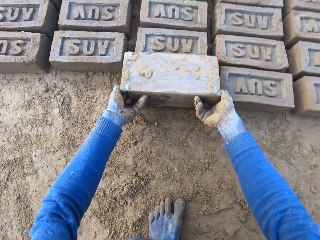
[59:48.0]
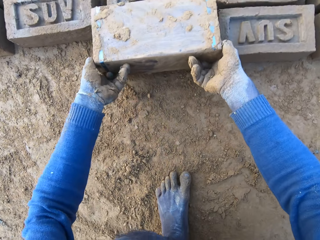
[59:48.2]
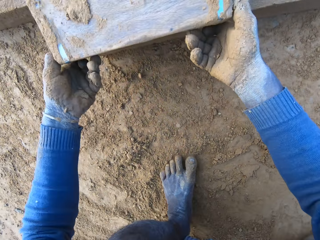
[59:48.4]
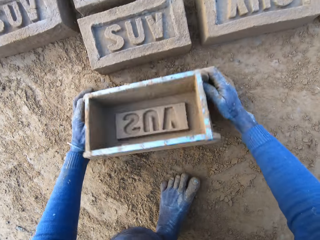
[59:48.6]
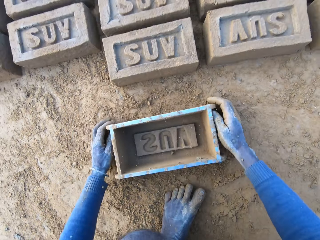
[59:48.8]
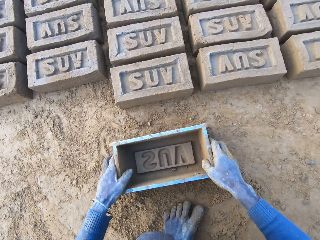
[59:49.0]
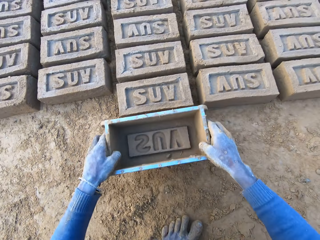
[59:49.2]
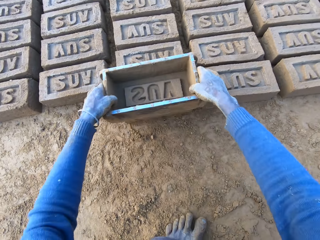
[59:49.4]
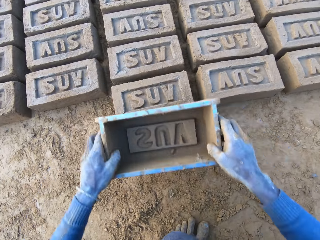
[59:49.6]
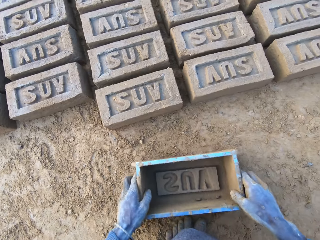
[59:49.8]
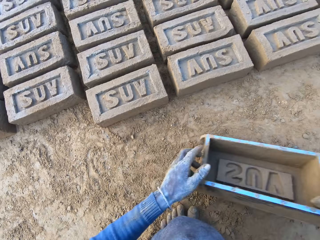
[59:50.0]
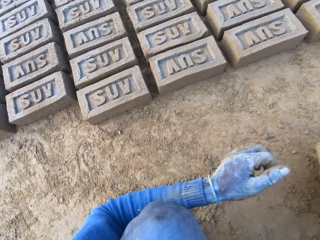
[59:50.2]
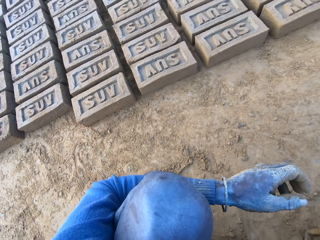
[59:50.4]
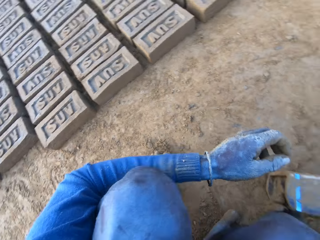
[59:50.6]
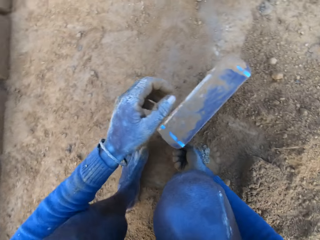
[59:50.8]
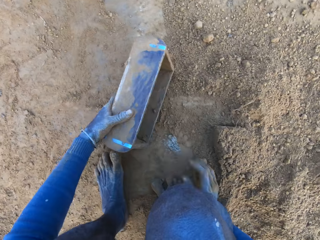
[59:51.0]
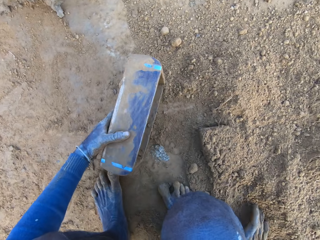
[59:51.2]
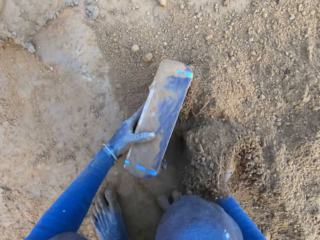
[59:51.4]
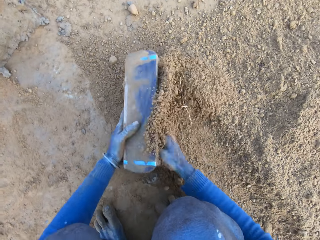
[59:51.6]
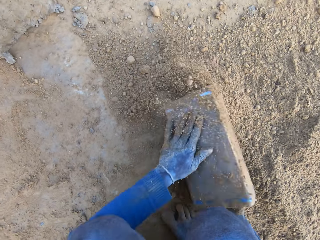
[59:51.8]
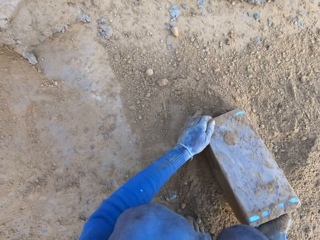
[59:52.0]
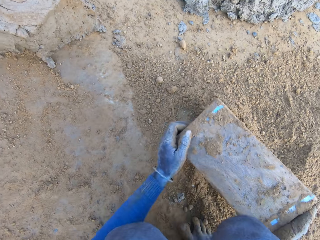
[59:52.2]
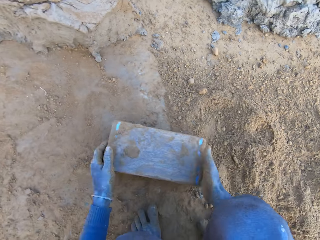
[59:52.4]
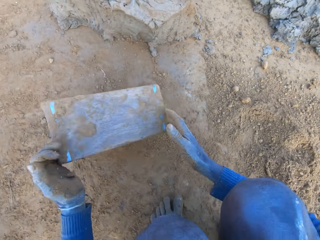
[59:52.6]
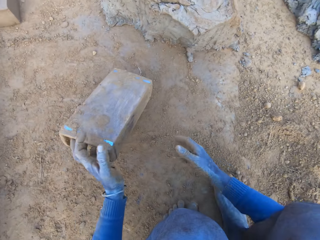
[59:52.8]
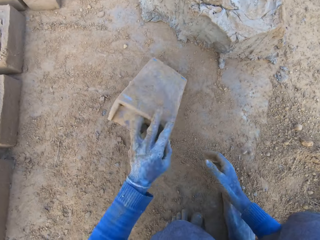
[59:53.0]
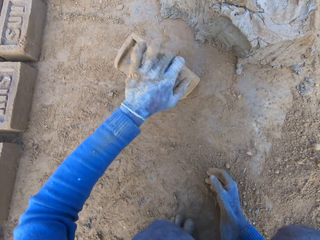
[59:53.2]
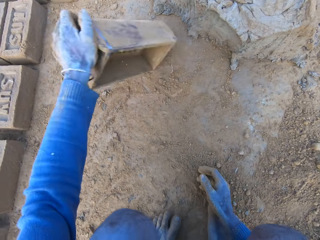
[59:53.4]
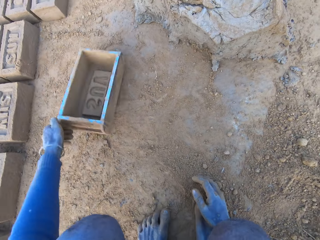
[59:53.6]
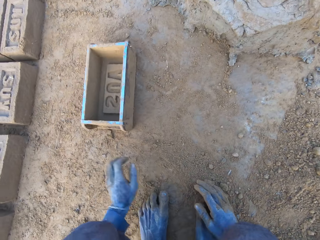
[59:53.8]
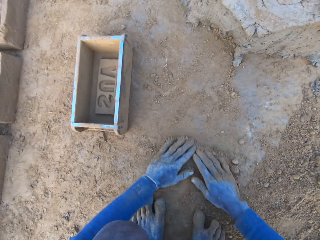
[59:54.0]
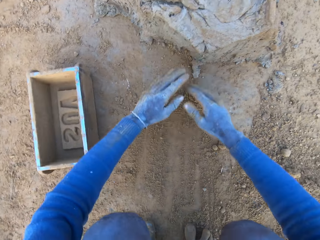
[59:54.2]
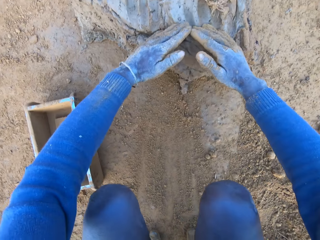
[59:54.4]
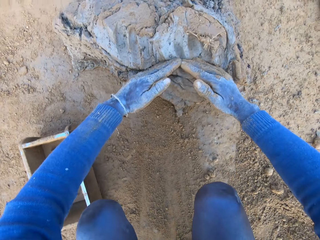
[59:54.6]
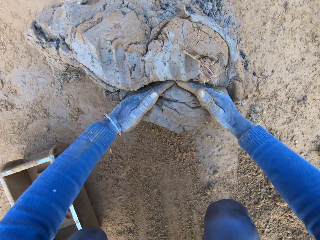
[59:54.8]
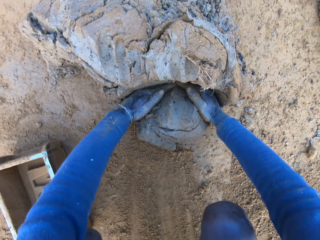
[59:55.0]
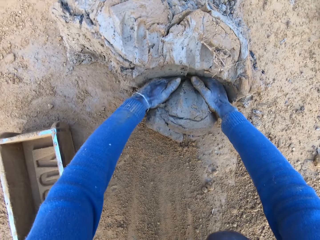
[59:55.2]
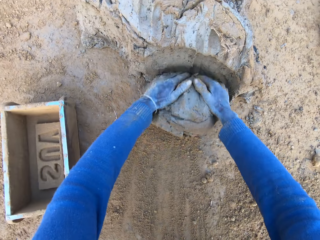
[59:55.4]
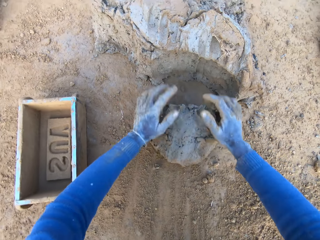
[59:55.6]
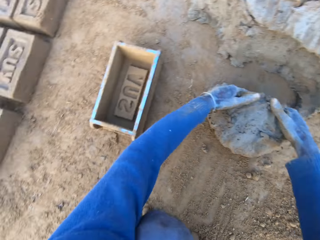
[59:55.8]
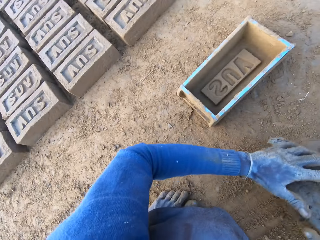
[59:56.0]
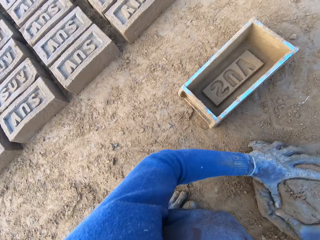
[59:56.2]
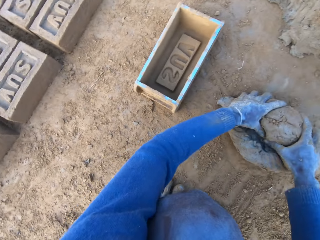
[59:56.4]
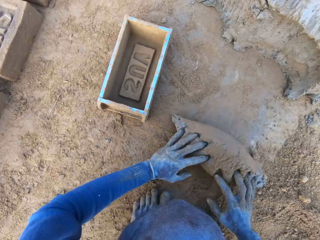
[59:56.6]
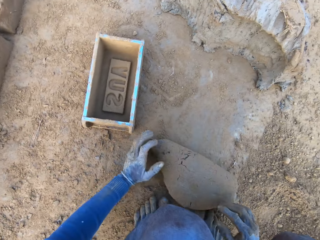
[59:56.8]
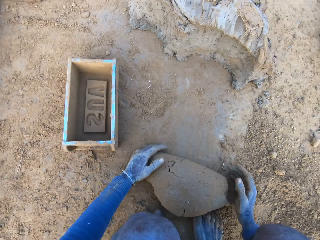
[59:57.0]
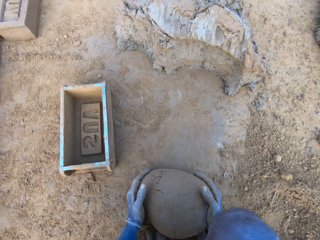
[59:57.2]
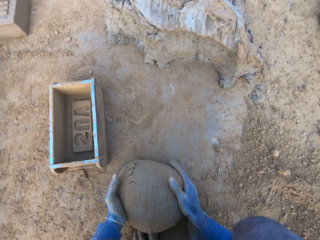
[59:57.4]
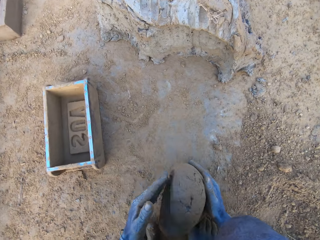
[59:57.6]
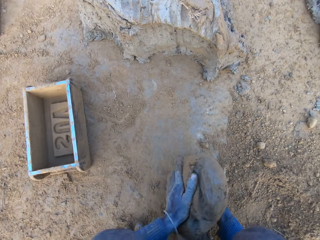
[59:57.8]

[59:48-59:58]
The camera wearer drops the brick mould or brick molder down on the ground. He taps the brick with the brick mould. He adjusts the brick on the ground with the brick molder. He taps the brick mould on the ground. He collects sand into the brick mould. He turns the brick mould. He pours out the sand in the brick molder. He taps the brick mould on the ground. He throws the brick molder on one side on the ground with his hands. He rubs his hands on the ground. He collects sand into the brick mould. He scoops some mortar or clay mixture with his hands. He rolls the clay mixture on the ground. He adjusts the mortar on the ground. He lifts up the clay mixture.

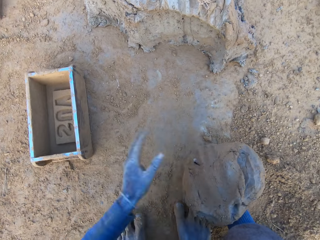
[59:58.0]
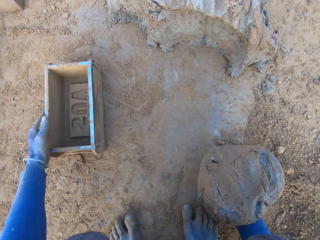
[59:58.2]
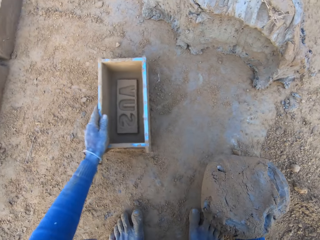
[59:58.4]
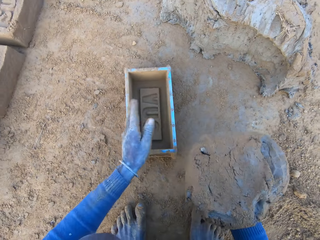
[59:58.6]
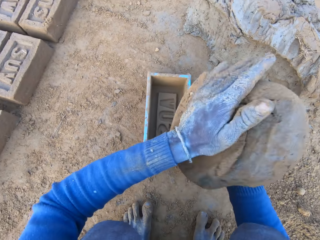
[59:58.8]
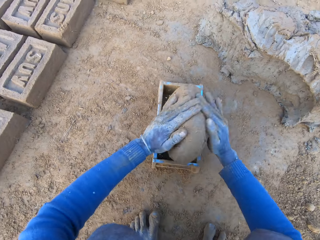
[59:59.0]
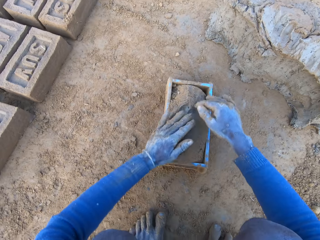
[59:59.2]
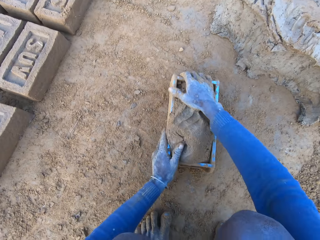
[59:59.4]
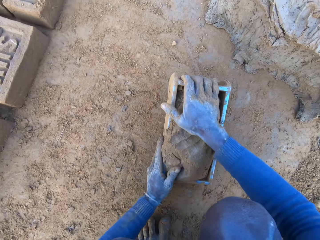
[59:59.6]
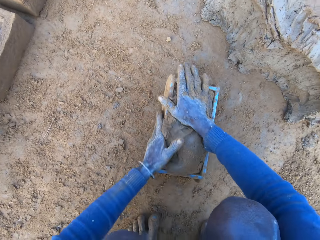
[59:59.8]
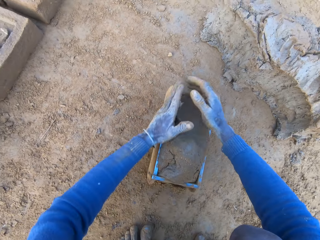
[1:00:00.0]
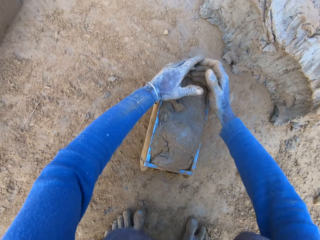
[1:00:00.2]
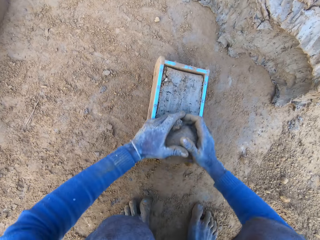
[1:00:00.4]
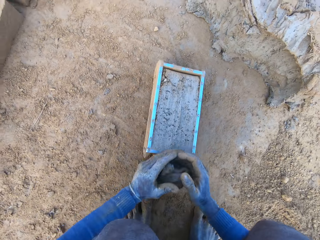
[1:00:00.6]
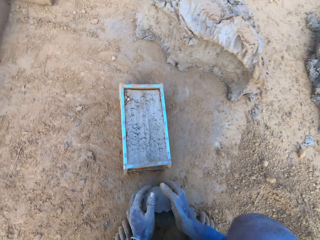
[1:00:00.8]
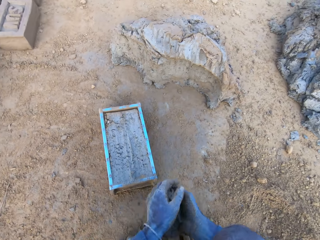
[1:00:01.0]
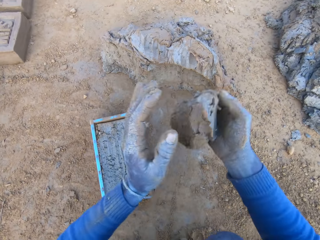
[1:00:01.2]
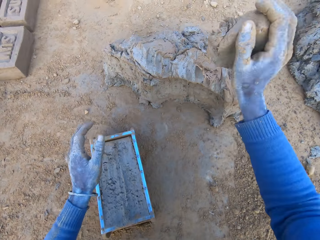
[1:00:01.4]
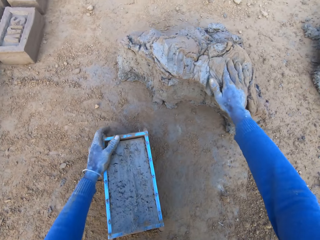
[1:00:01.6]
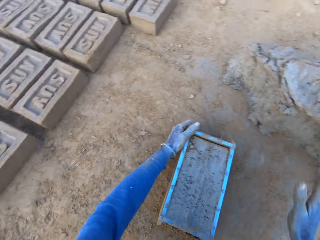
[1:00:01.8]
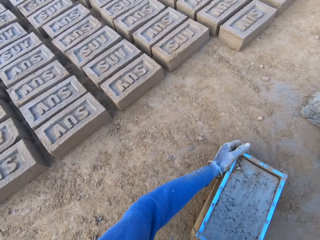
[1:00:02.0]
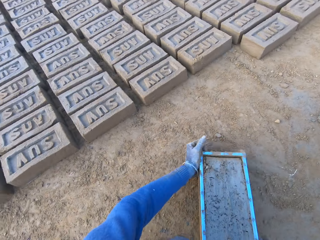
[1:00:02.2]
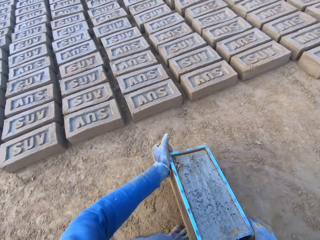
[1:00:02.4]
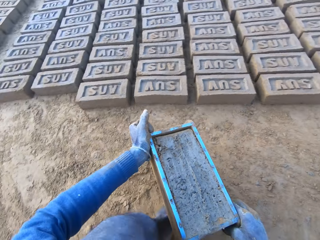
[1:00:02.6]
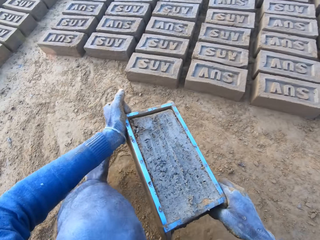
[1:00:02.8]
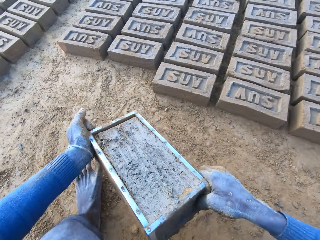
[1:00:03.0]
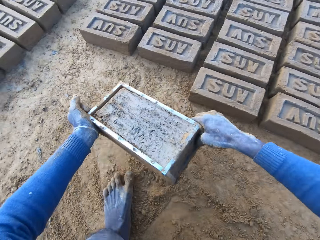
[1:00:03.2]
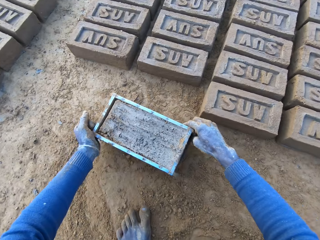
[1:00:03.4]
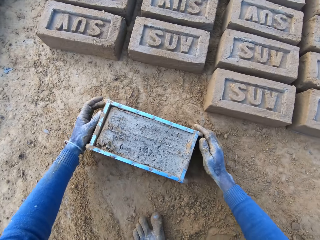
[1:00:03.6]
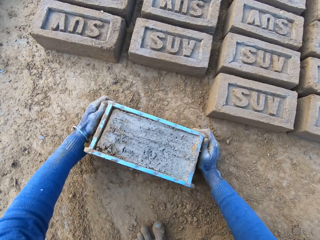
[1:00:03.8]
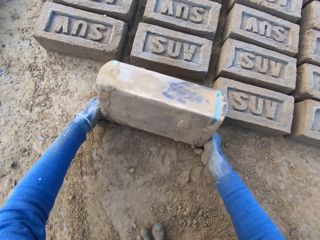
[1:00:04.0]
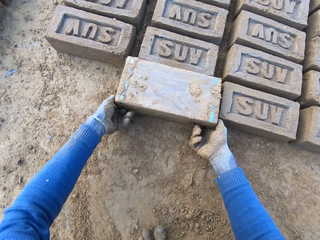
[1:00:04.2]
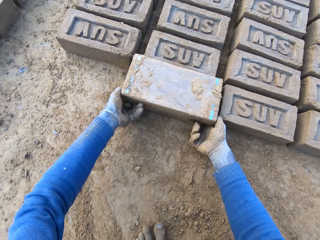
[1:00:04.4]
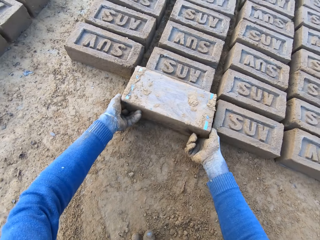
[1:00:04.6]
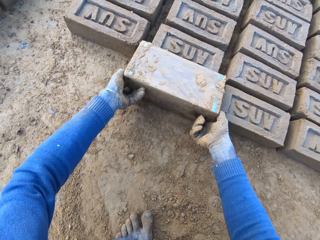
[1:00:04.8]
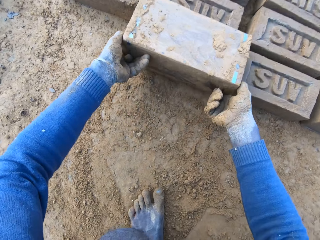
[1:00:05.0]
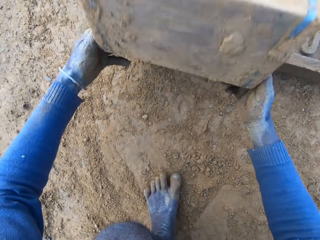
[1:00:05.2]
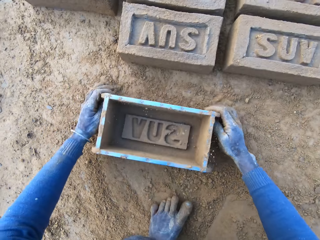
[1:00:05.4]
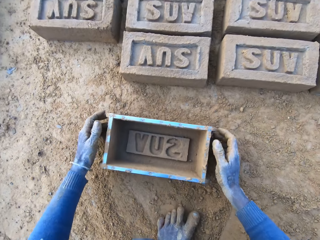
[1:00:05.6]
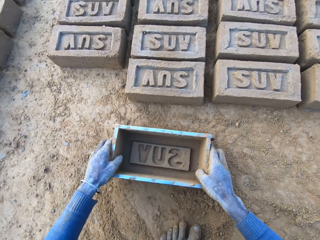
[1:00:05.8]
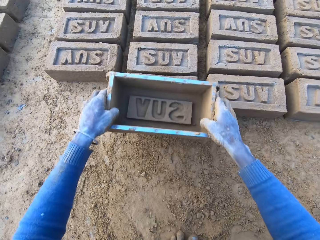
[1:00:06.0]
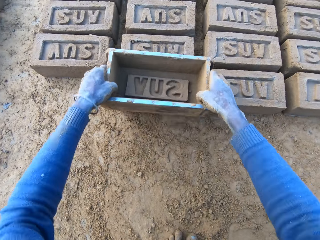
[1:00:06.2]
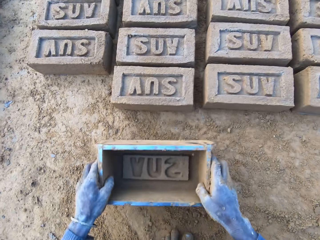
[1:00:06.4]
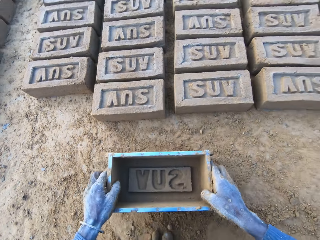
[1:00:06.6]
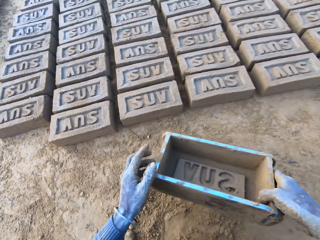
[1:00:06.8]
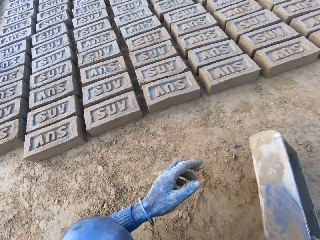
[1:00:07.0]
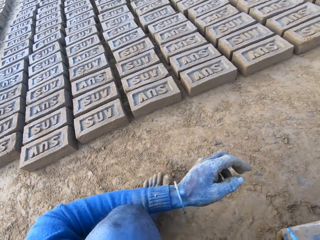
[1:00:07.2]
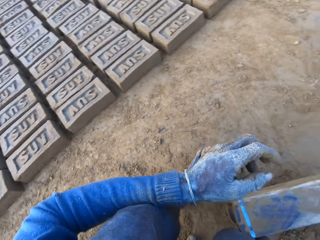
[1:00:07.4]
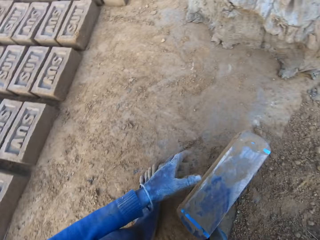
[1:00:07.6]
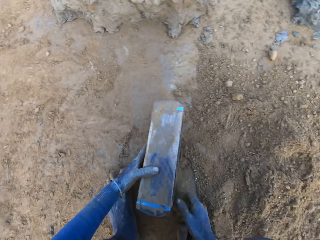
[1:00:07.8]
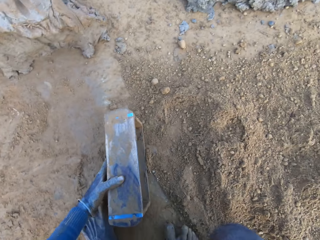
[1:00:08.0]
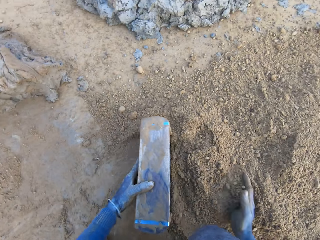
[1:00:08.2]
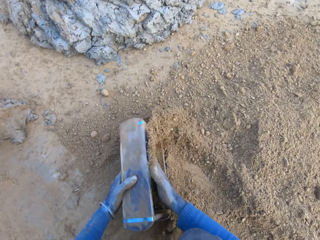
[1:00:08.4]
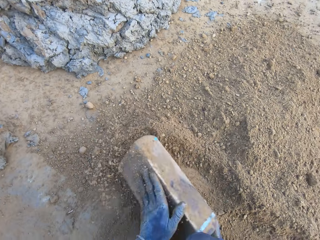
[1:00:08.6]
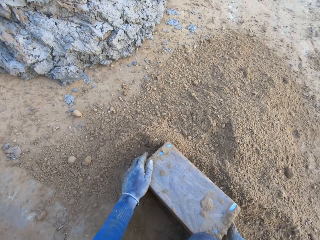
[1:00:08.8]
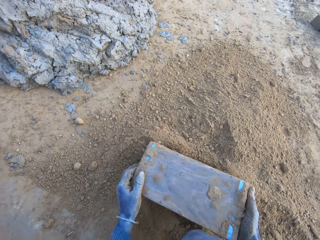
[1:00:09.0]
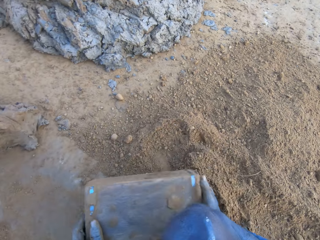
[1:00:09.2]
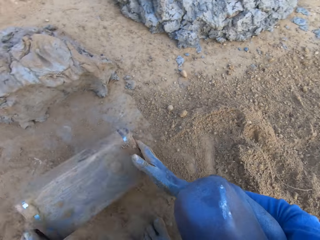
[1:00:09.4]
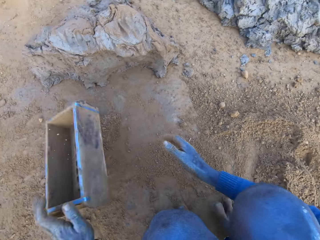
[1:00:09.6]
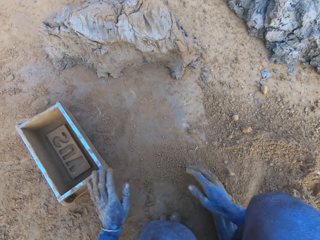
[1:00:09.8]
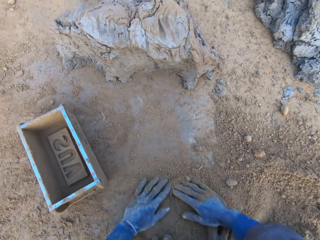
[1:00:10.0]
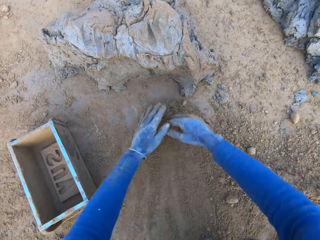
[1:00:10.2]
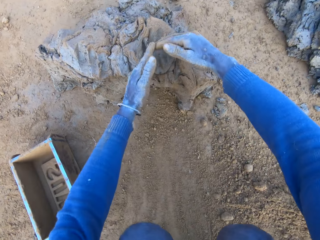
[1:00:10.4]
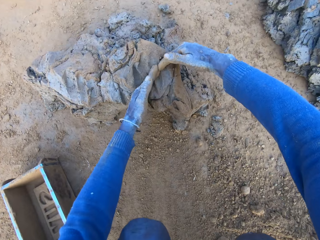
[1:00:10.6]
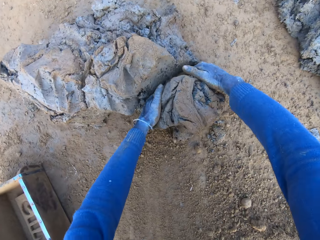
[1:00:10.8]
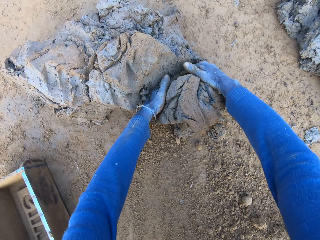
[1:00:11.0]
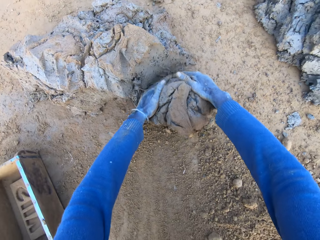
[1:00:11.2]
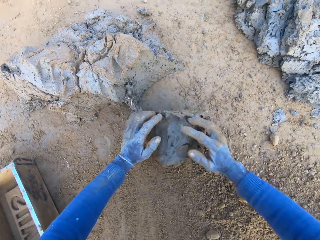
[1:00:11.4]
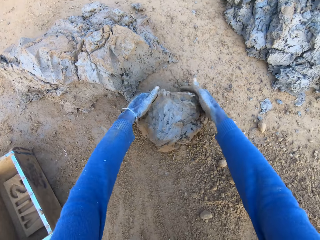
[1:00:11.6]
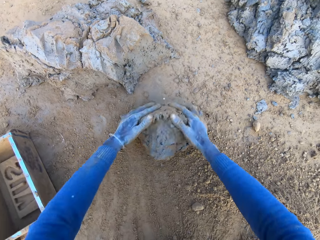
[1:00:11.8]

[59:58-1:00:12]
The camera wearer packs the mortar or clay mixture on the ground with his hands. He picks up the brick molder or mould with his left hand. He lifts up the clay mixture and drops the brick mould down on the ground. He drops the mortar inside the brick molder. He slams the brick mould on the ground. He adjusts the mortar inside the brick molder. He removes excess clay mixture in the brick mould. He lifts up the clay mixture. He throws the clay mixture in his hand on the clay mixture on the ground. He lifts up the brick mould. He carries the brick molder with mortar with both hands. He drops the brick mould down on the ground and turns the brick mould. He pours out the brick on the ground out of the brick molder. He lifts up the brick mould, drops the brick mould down on the ground and taps the brick with the brick mould. He adjusts the brick on the ground with the brick molder. He taps the brick mould on the ground and collects sand into the brick mould. He packs the sand with the brick molder. He turns the brick mould. He pours out the sand in the brick molder. He taps the brick mould on the ground. He throws the brick molder on one side with his hands. He rubs his hands on the ground. He collects the clay mixture with his hands.
